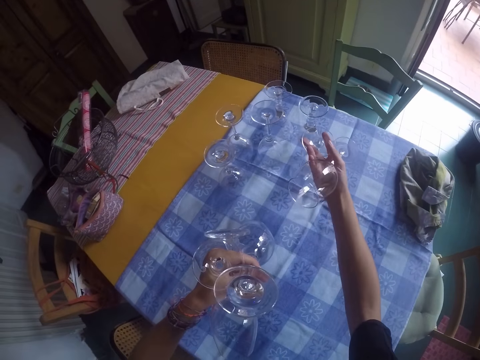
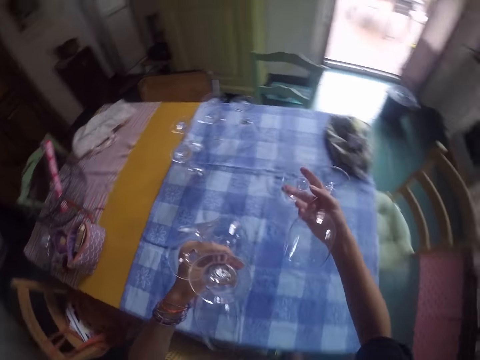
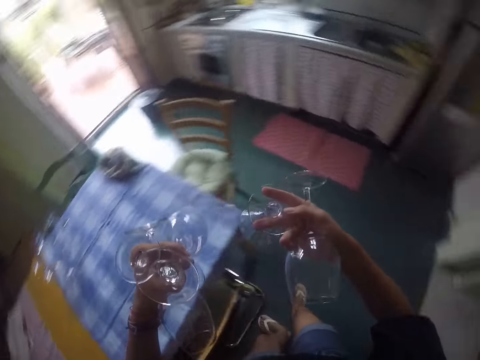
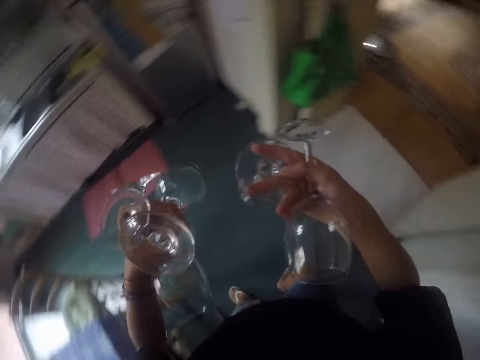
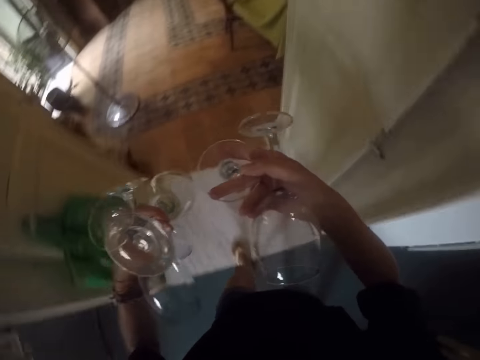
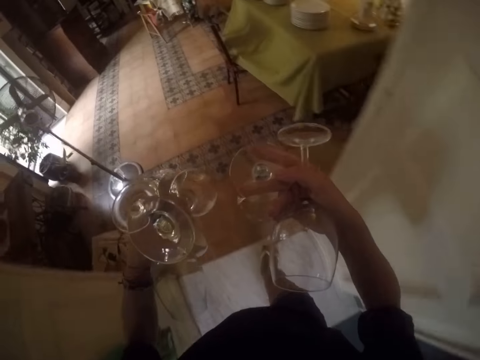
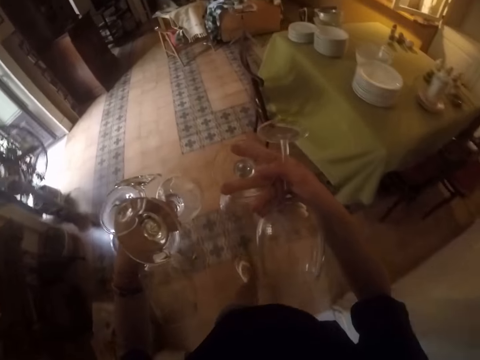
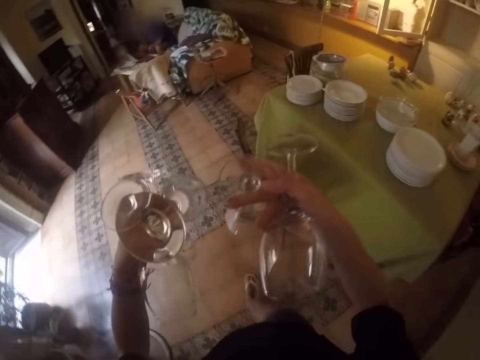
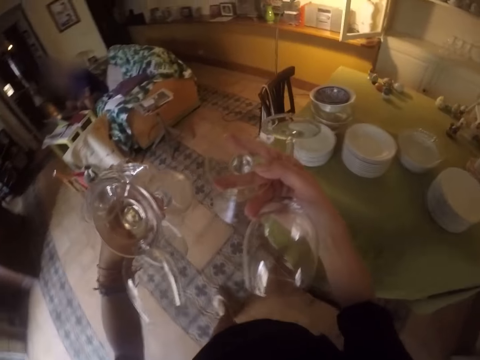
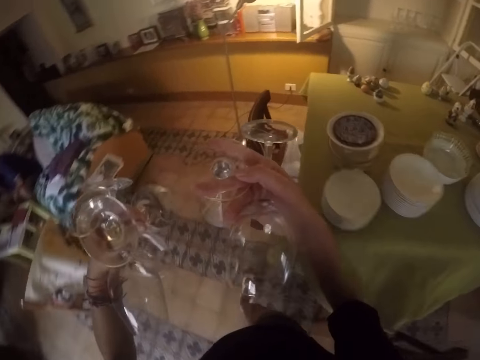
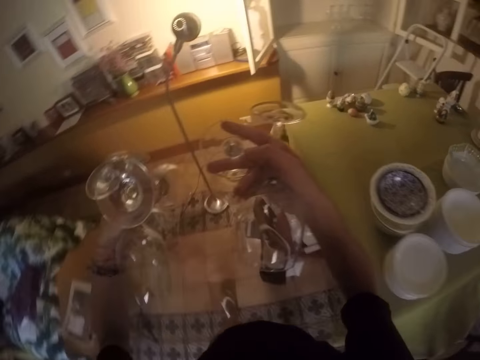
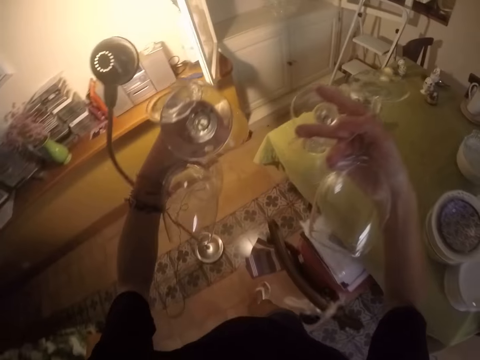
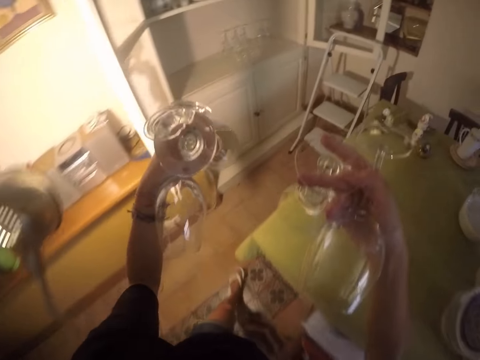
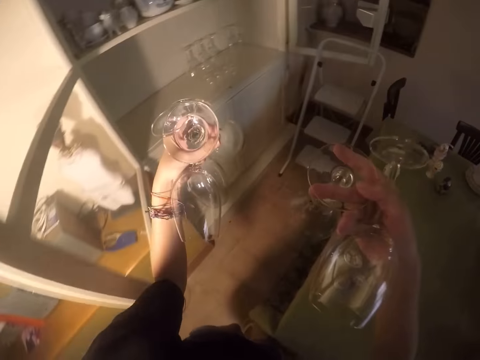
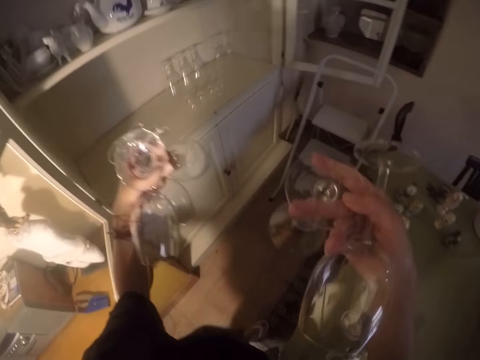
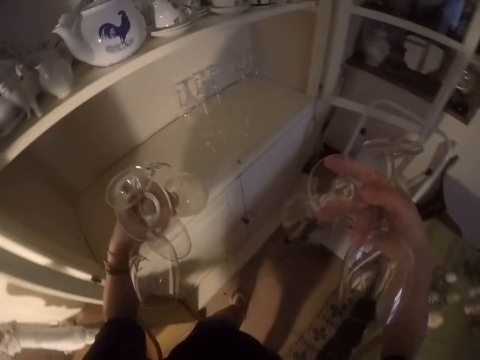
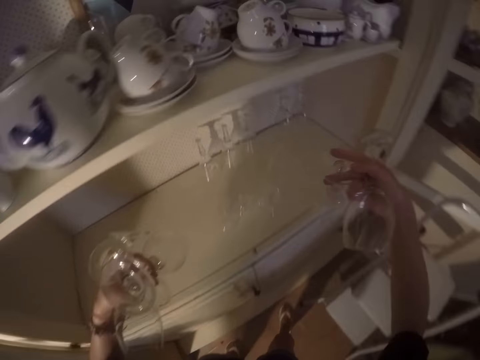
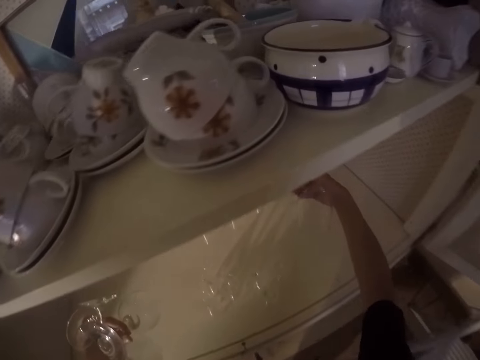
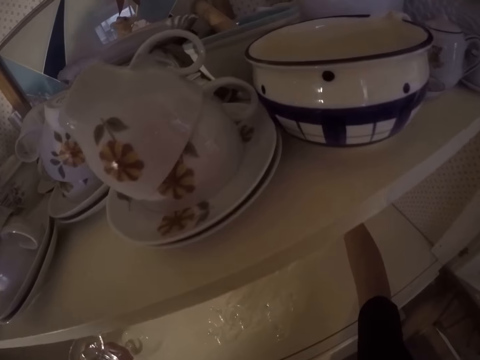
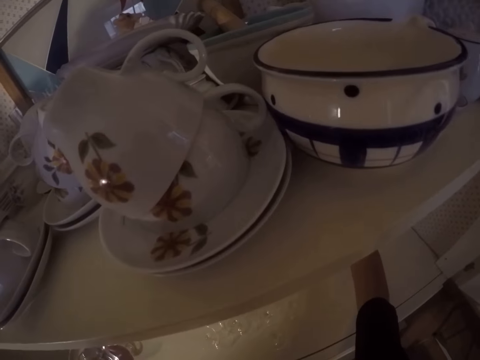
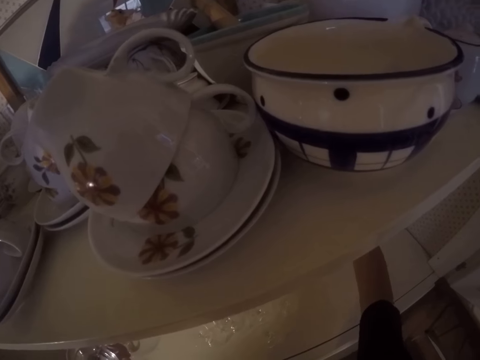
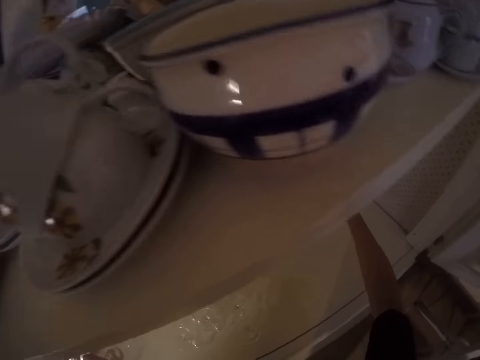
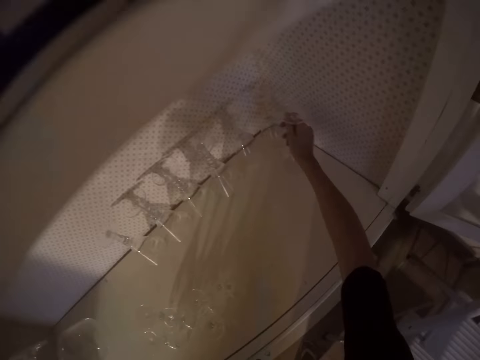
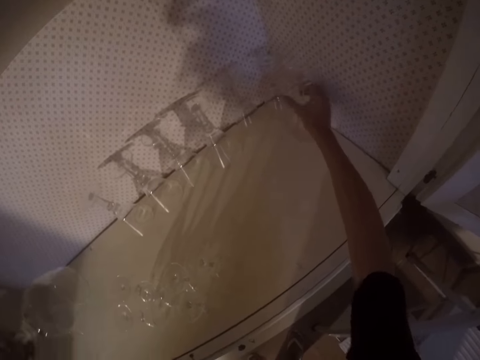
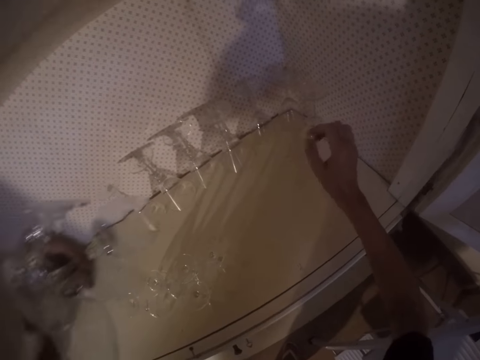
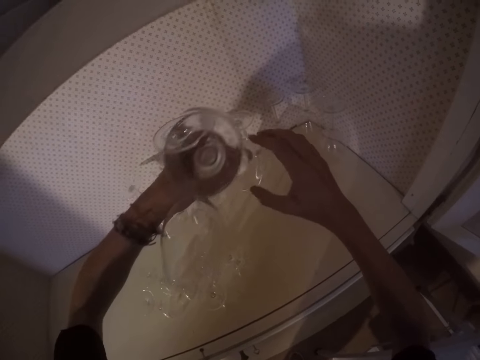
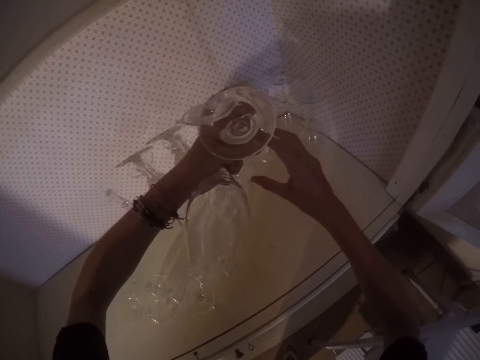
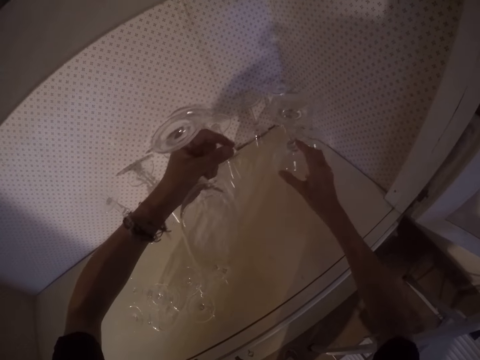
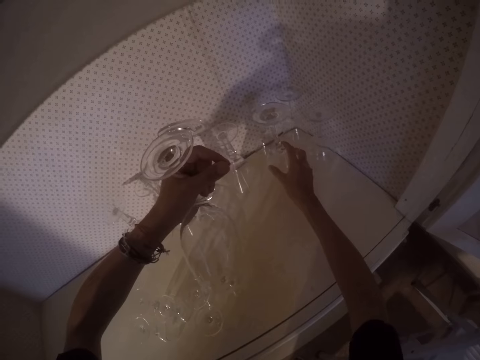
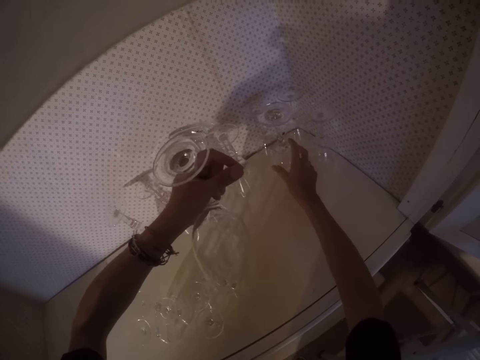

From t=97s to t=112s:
The camera wearer walks around the room. They put glasses on the cabinet.

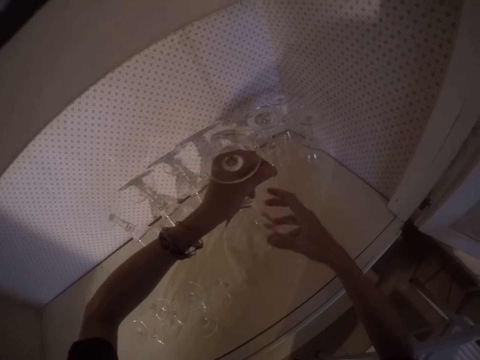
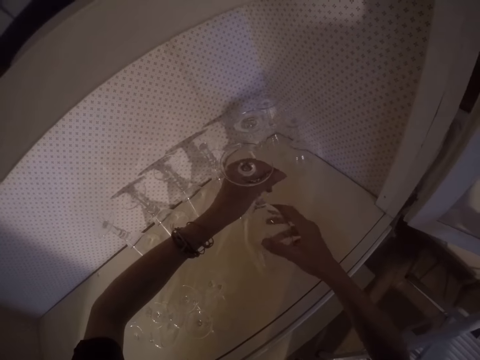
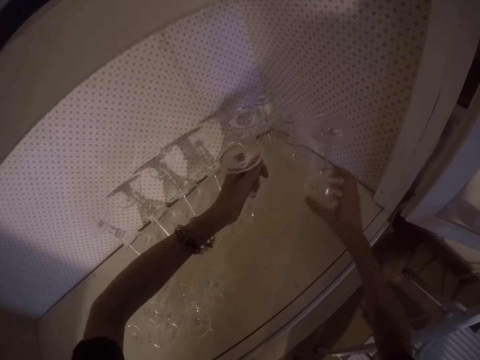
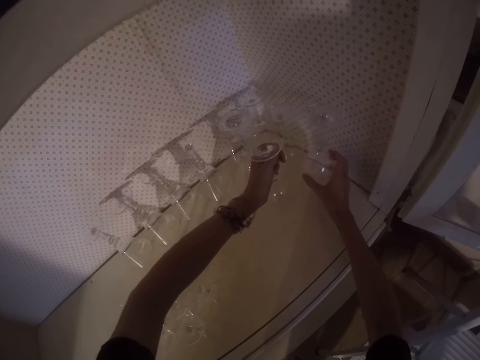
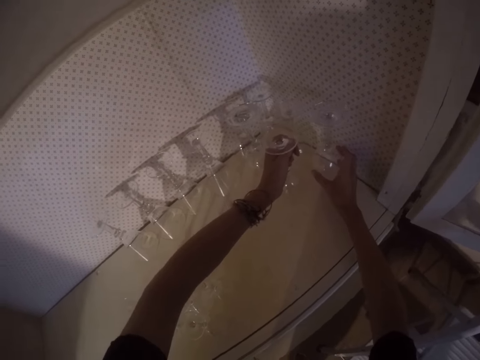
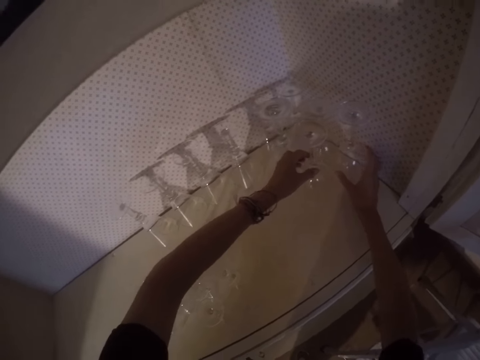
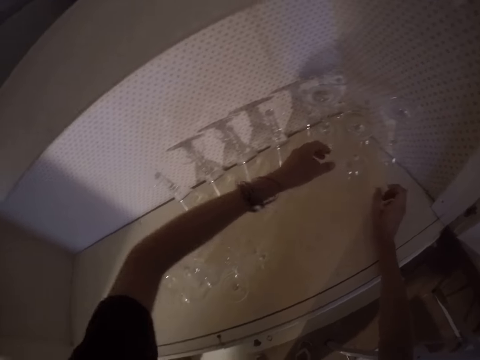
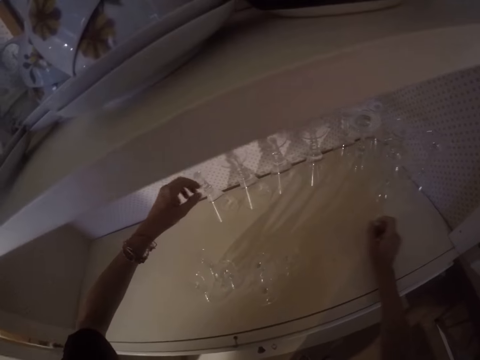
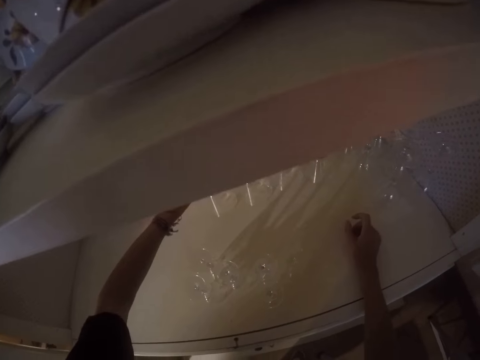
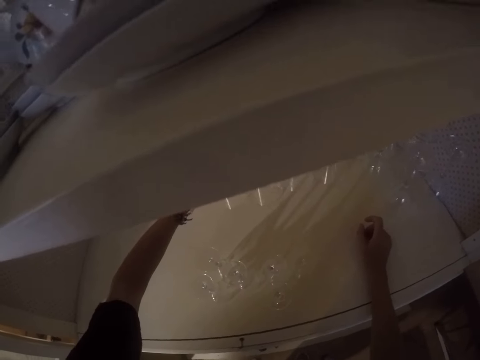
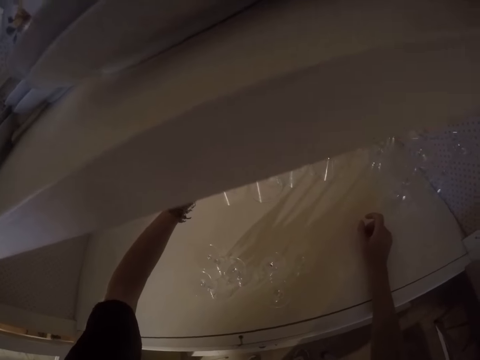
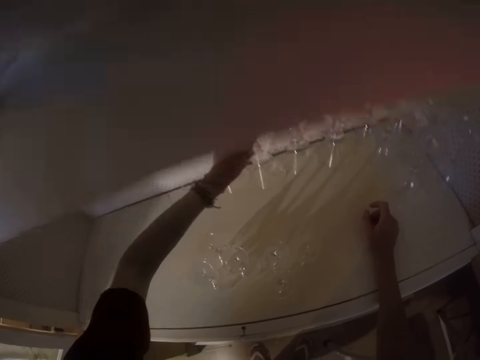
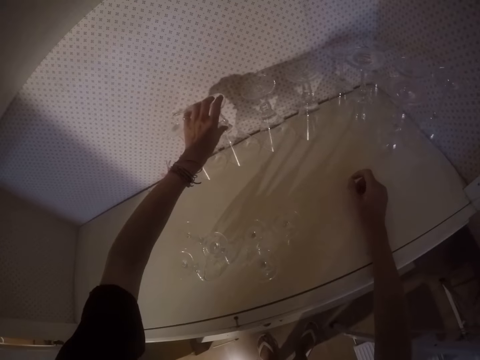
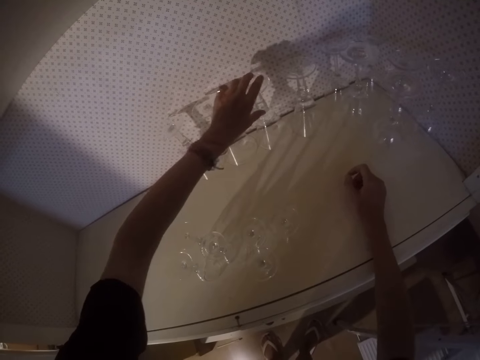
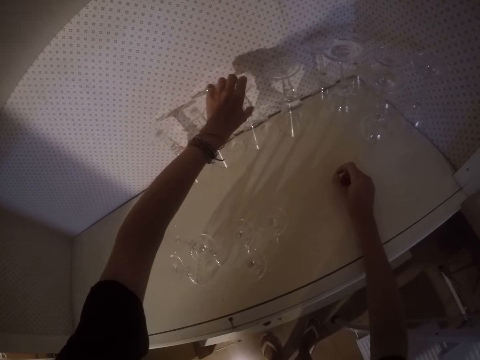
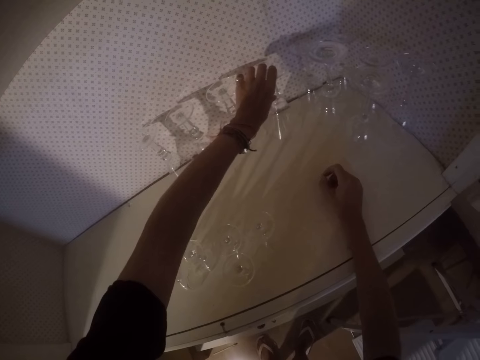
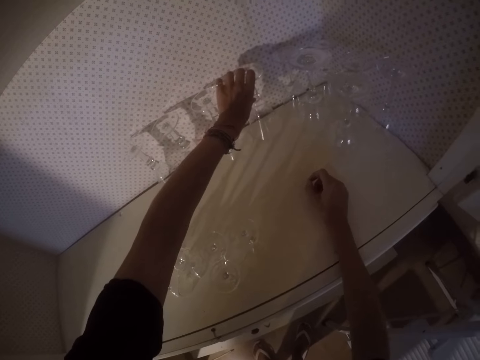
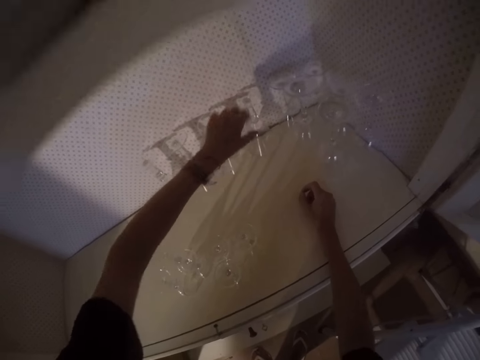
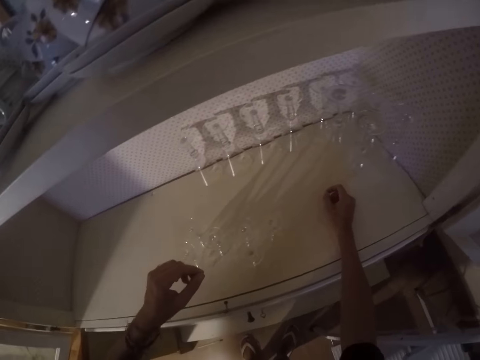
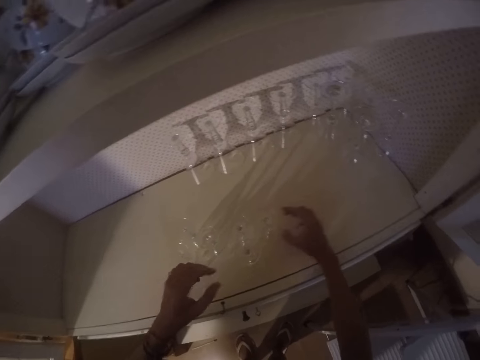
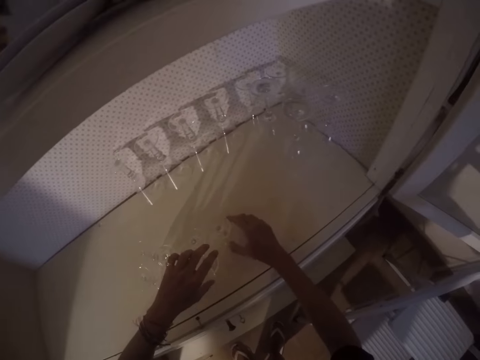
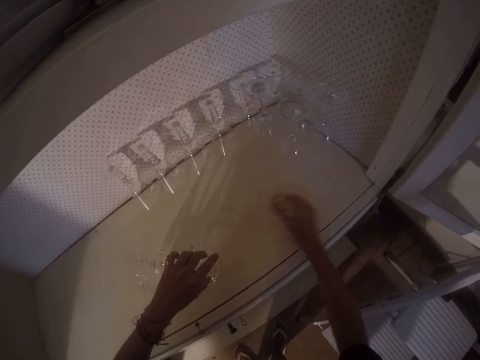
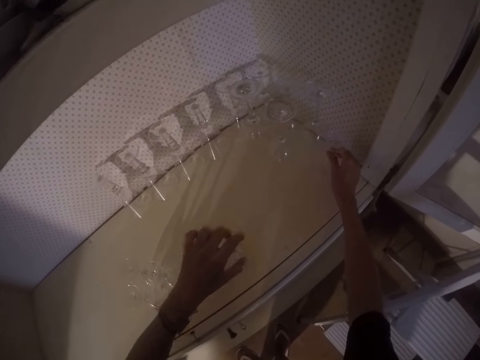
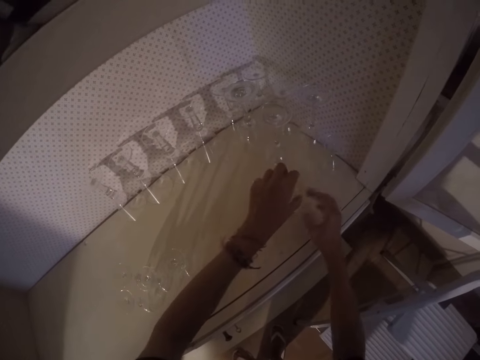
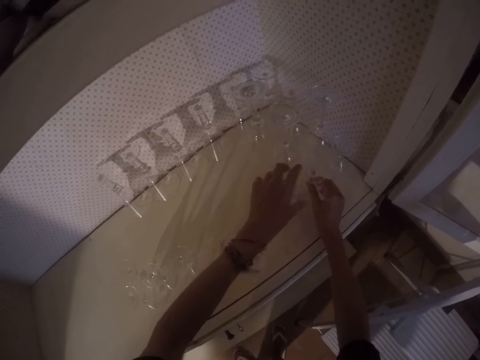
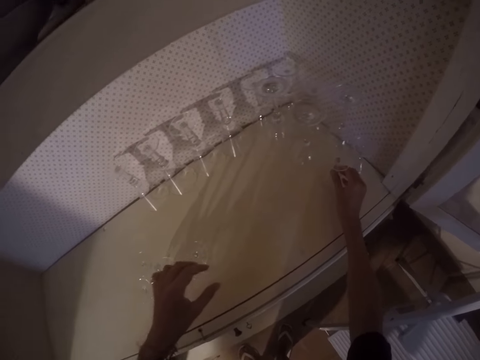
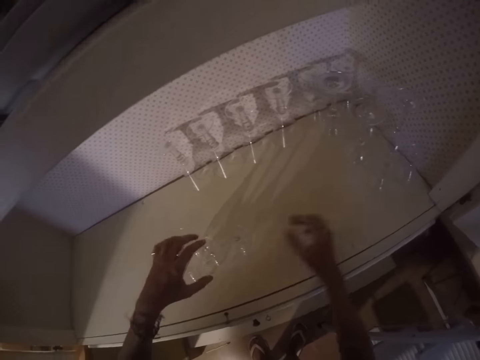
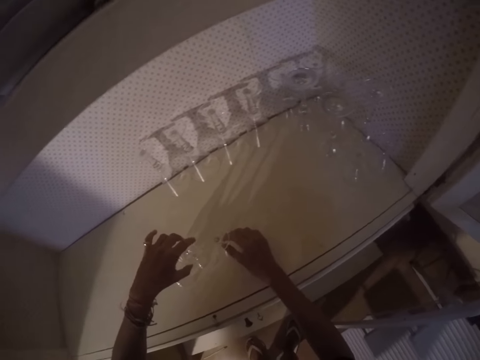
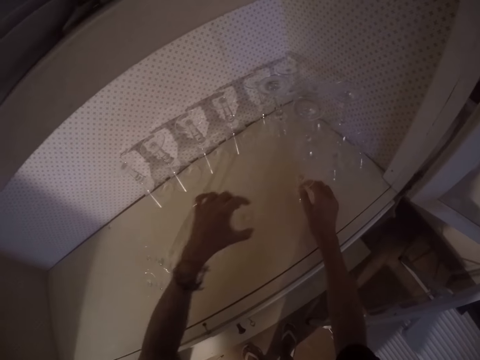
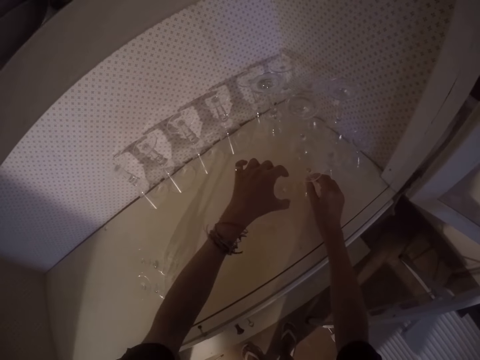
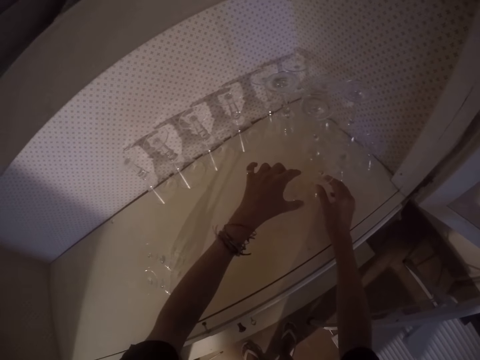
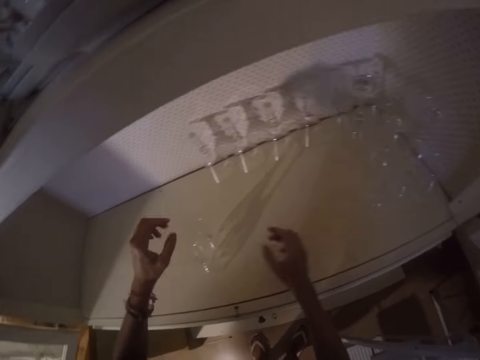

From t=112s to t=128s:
The camera wearer arranges the cabinet.
